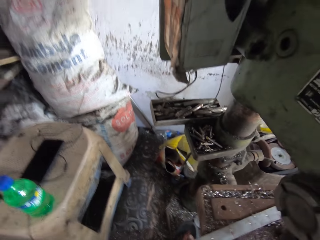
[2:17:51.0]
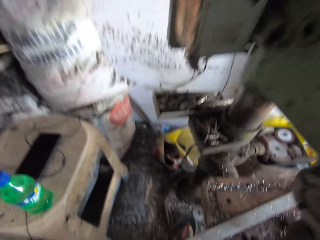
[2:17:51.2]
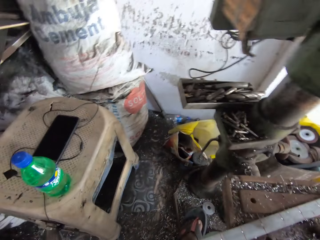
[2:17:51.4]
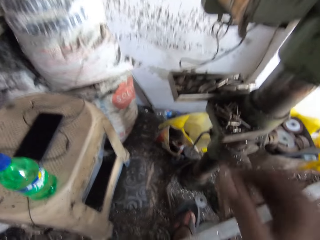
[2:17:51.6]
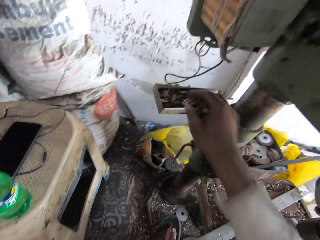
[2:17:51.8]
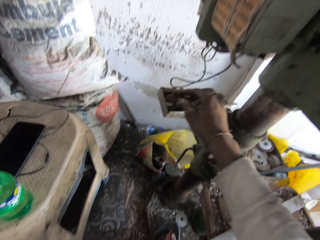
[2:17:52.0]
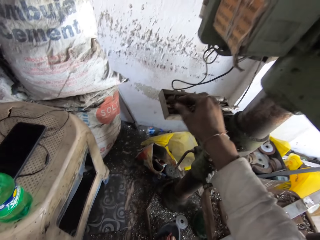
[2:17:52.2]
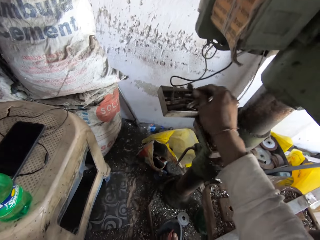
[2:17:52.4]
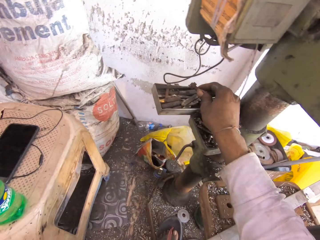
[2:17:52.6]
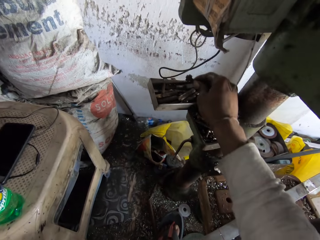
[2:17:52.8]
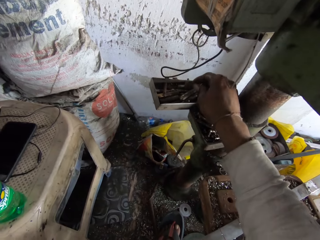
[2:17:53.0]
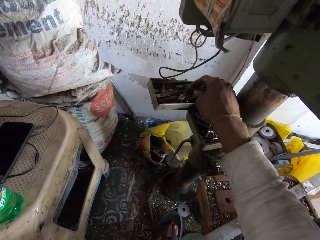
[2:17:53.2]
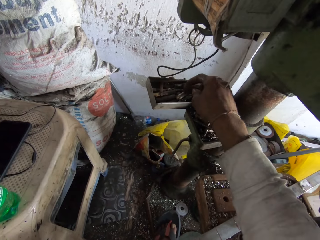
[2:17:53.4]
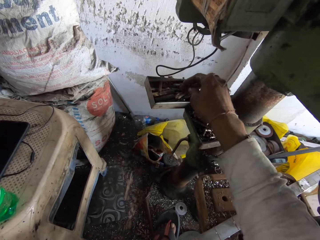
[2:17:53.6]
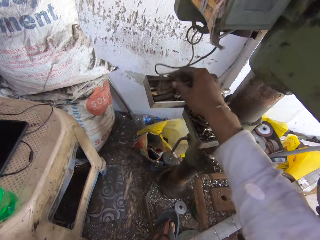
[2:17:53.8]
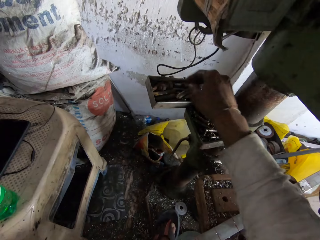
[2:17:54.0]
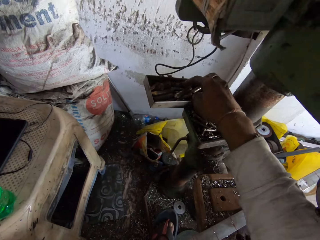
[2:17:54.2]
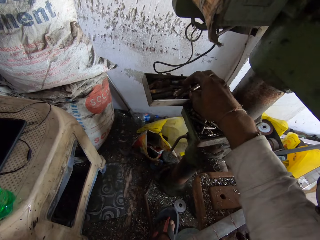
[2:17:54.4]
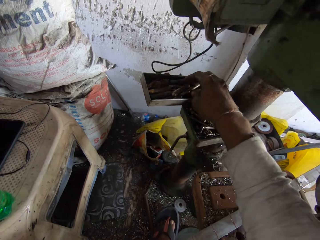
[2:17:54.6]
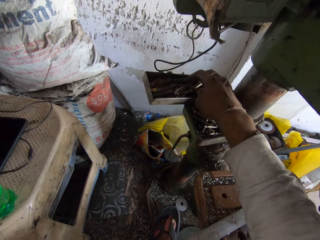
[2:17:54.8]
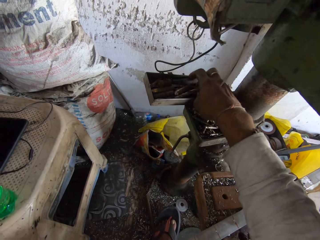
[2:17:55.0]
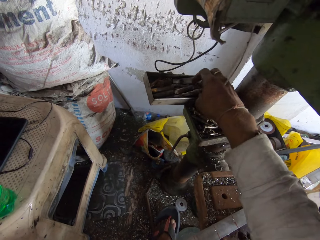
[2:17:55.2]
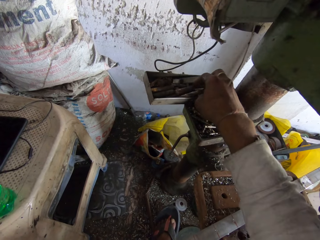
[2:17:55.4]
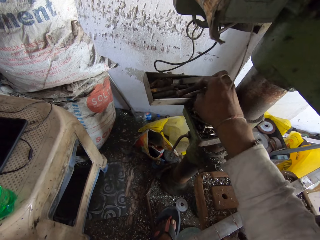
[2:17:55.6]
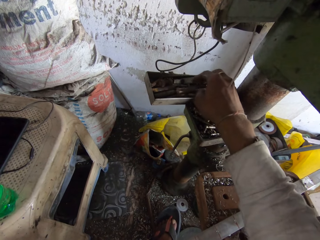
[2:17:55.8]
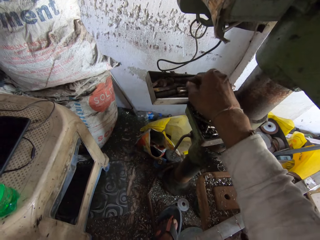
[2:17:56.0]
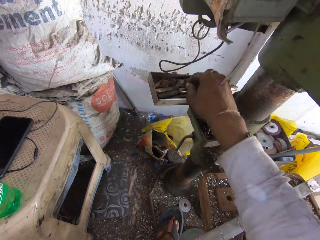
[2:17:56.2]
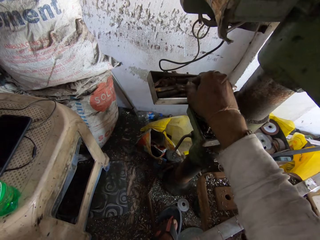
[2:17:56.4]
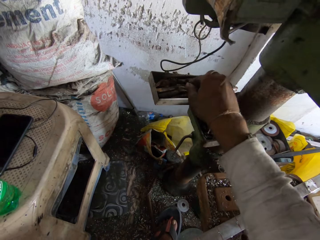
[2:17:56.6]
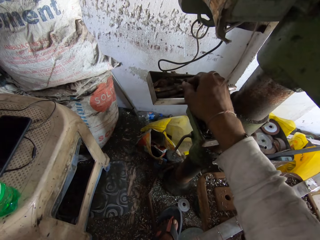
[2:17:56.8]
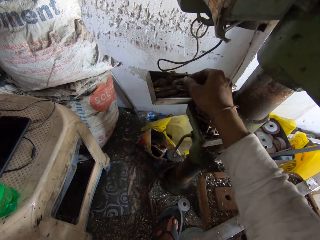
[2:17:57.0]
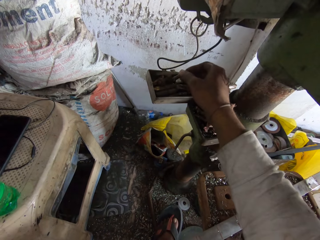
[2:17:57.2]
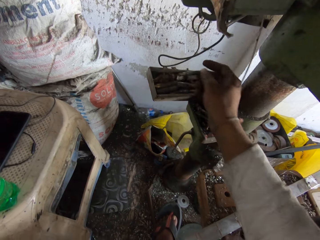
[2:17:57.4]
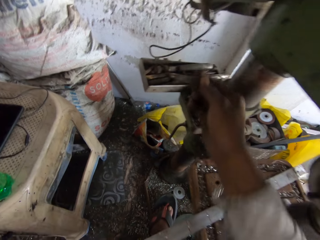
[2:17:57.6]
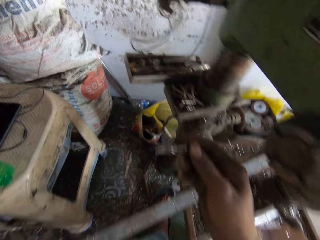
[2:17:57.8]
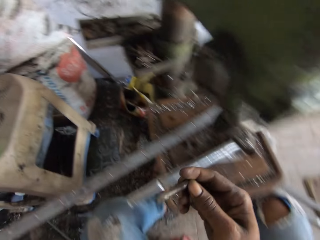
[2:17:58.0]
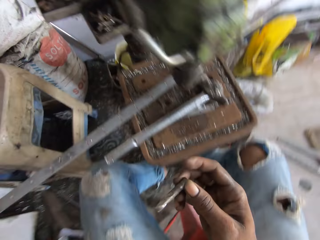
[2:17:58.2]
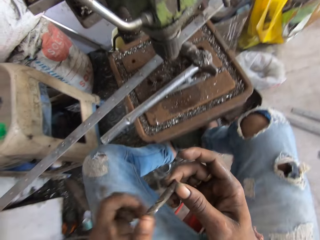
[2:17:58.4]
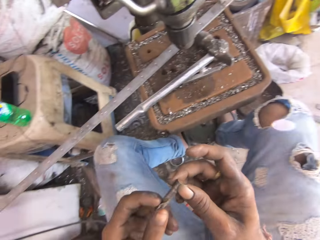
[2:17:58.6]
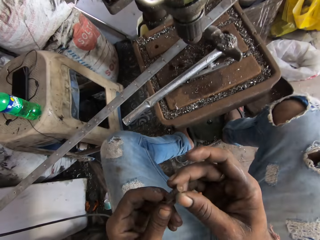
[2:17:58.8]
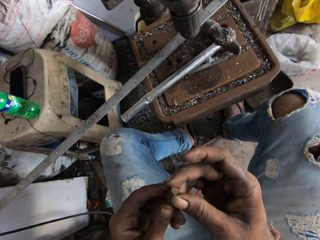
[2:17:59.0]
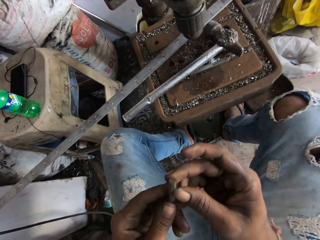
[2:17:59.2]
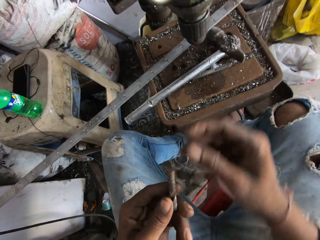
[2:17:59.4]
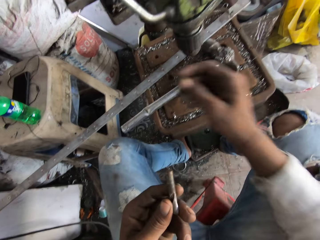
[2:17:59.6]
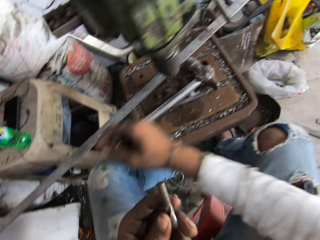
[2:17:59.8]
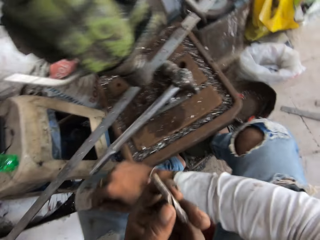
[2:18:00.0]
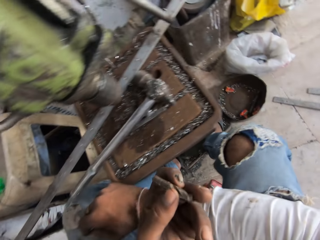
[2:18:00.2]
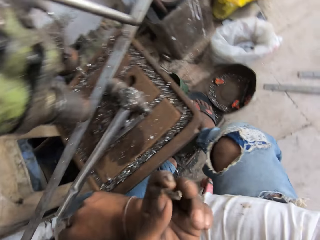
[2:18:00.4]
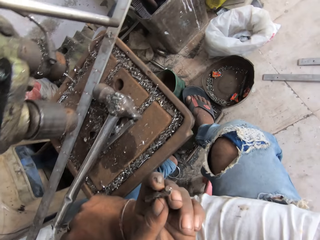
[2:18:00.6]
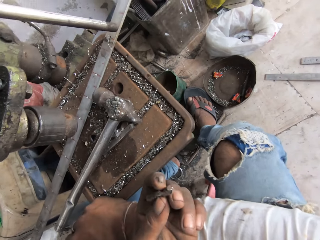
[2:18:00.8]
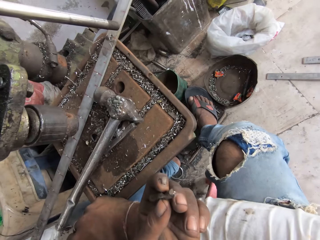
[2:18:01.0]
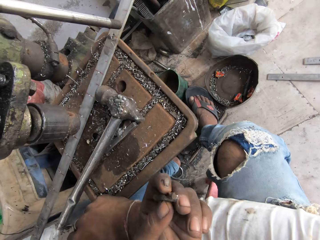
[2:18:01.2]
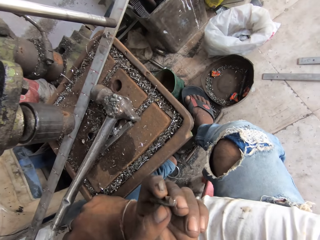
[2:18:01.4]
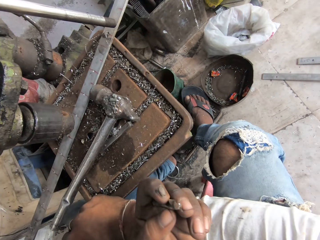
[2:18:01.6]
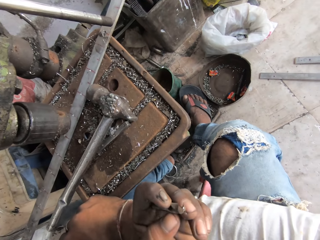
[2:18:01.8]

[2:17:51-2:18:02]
The camera wearer looks around. They pick up a drill. They search on a tray. They pick iron from the tray. They look at the drills.

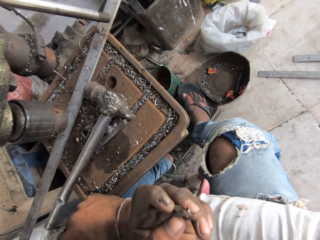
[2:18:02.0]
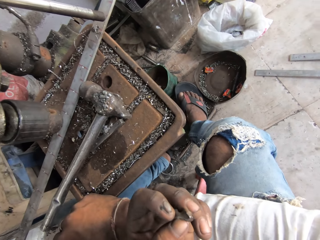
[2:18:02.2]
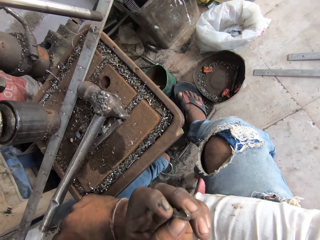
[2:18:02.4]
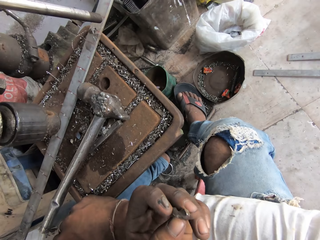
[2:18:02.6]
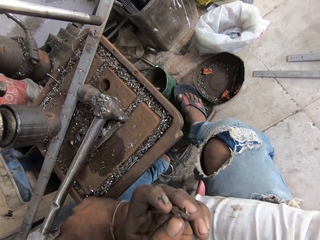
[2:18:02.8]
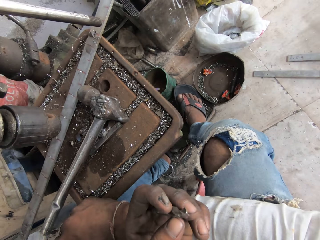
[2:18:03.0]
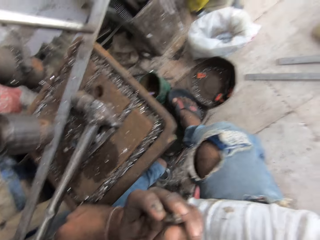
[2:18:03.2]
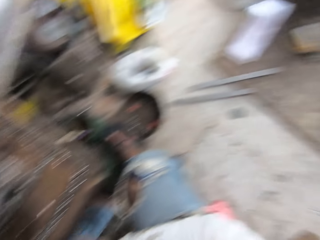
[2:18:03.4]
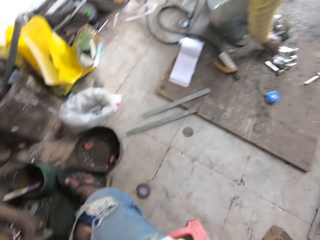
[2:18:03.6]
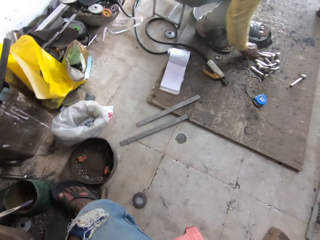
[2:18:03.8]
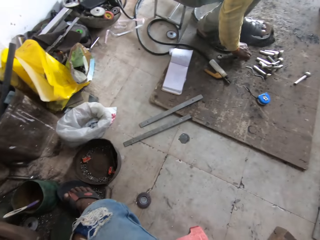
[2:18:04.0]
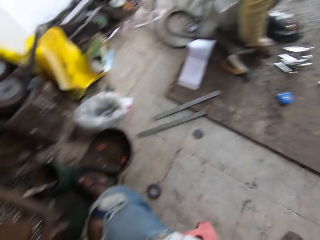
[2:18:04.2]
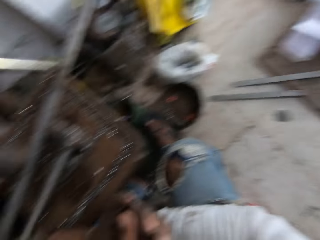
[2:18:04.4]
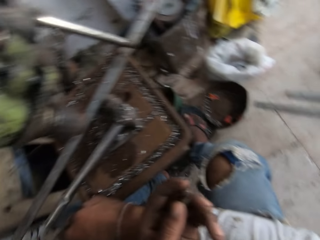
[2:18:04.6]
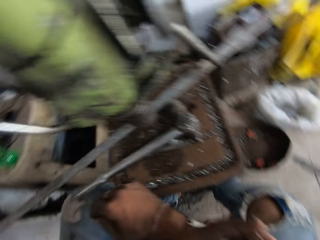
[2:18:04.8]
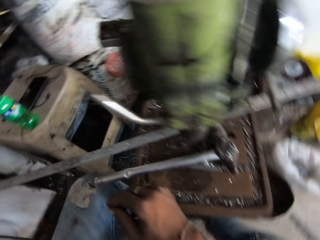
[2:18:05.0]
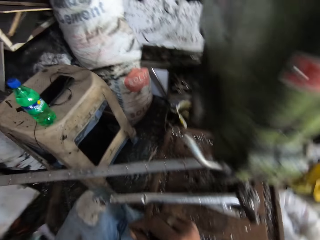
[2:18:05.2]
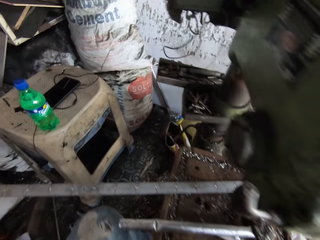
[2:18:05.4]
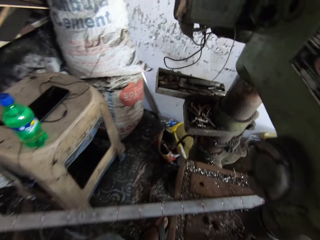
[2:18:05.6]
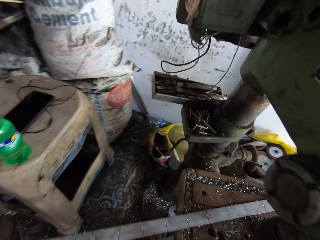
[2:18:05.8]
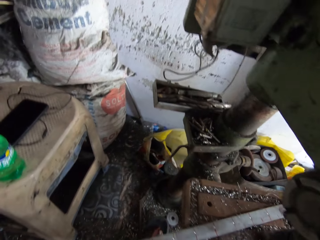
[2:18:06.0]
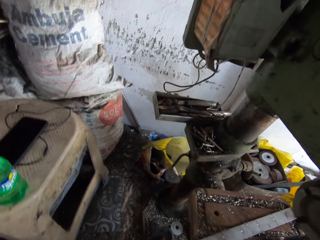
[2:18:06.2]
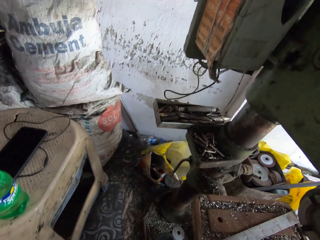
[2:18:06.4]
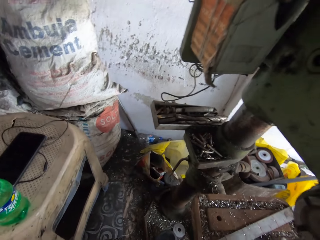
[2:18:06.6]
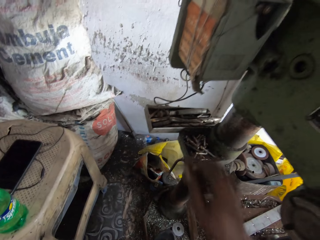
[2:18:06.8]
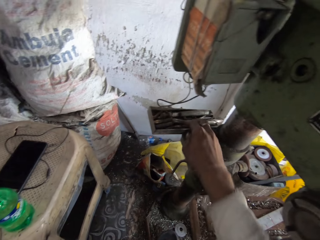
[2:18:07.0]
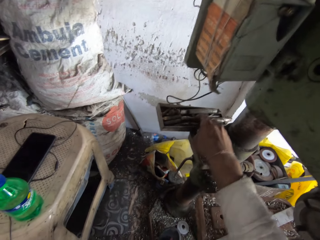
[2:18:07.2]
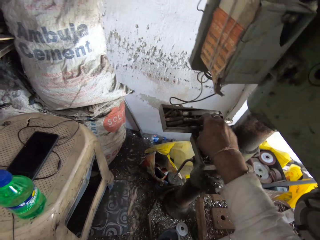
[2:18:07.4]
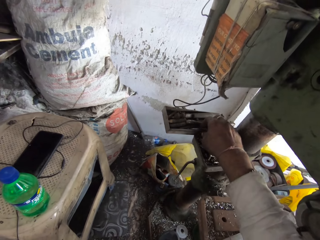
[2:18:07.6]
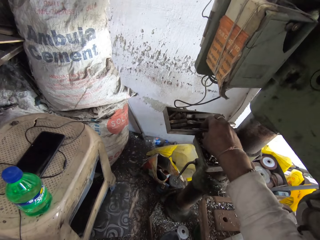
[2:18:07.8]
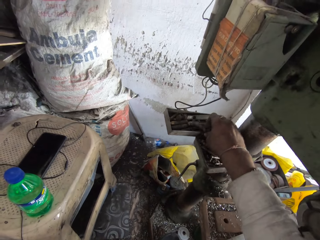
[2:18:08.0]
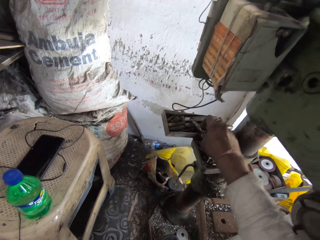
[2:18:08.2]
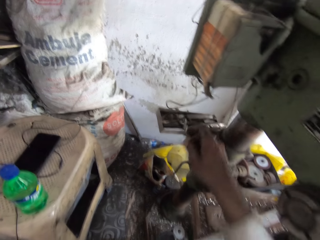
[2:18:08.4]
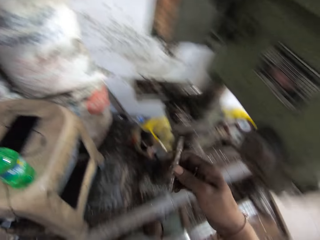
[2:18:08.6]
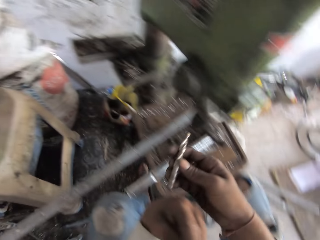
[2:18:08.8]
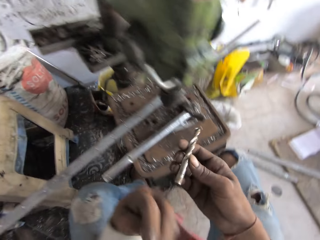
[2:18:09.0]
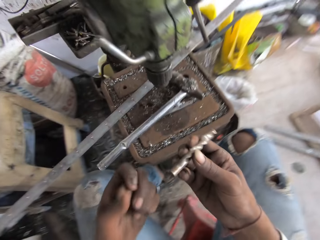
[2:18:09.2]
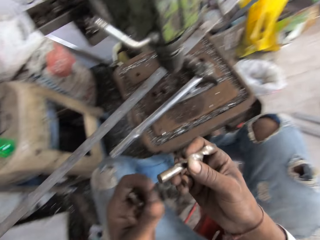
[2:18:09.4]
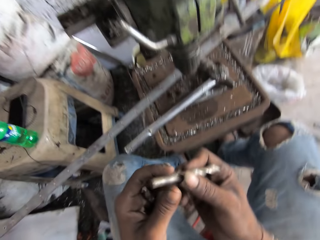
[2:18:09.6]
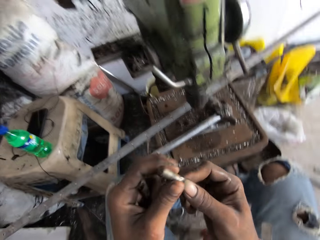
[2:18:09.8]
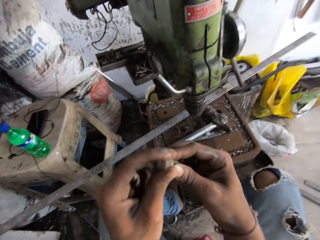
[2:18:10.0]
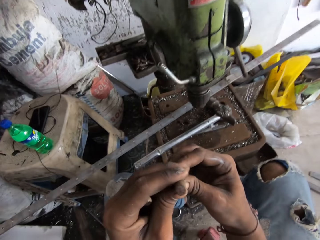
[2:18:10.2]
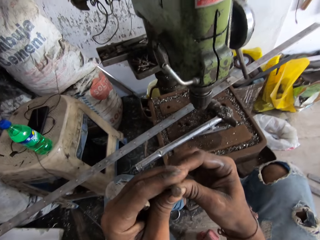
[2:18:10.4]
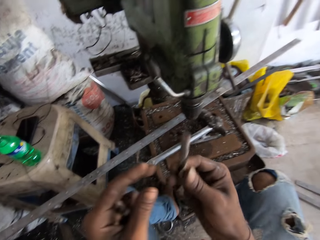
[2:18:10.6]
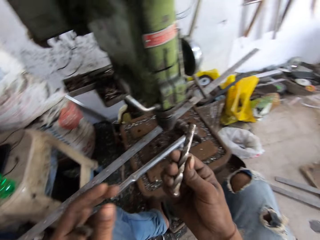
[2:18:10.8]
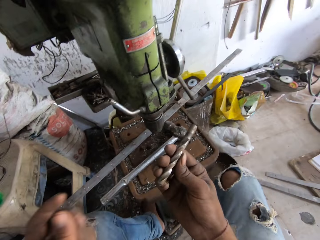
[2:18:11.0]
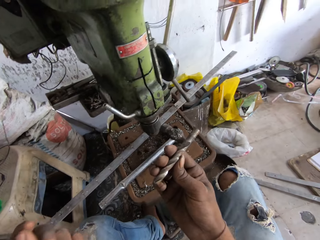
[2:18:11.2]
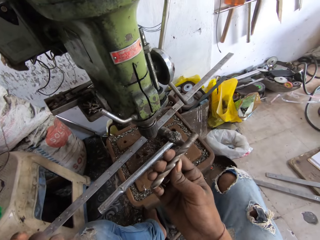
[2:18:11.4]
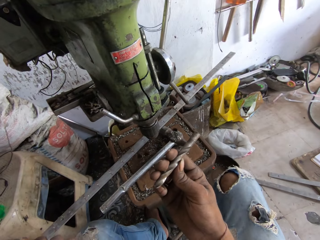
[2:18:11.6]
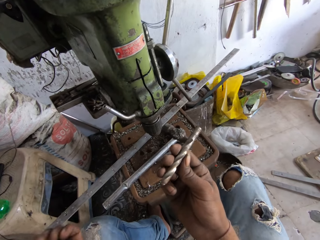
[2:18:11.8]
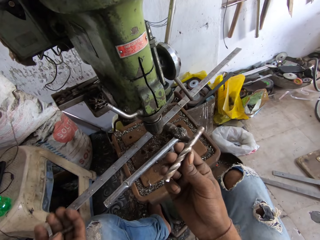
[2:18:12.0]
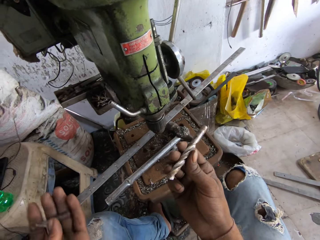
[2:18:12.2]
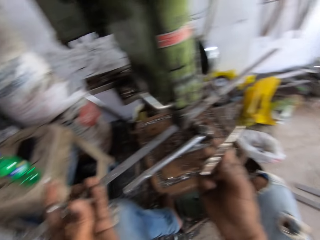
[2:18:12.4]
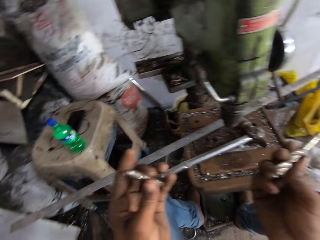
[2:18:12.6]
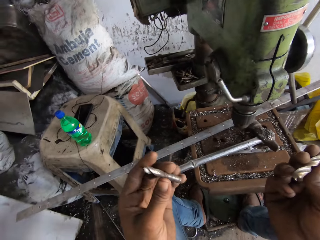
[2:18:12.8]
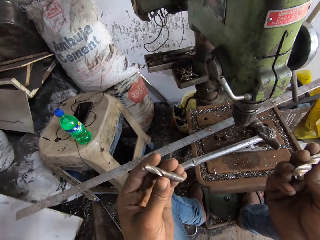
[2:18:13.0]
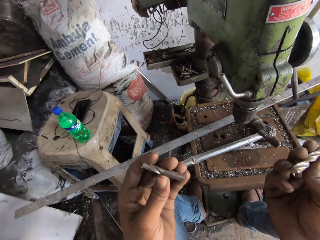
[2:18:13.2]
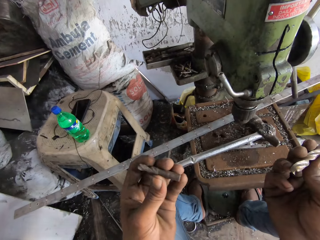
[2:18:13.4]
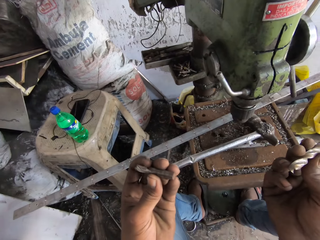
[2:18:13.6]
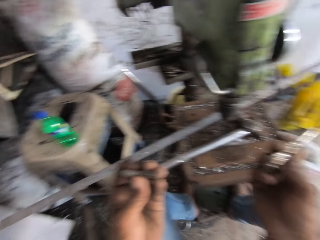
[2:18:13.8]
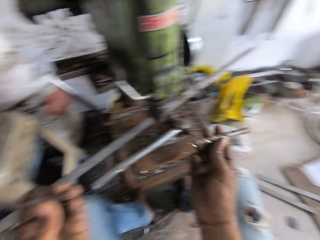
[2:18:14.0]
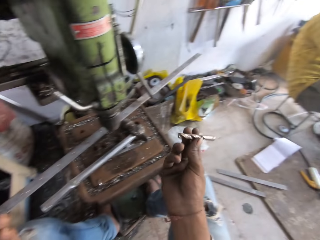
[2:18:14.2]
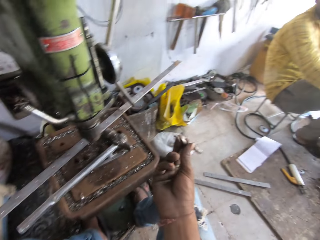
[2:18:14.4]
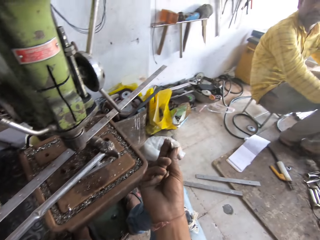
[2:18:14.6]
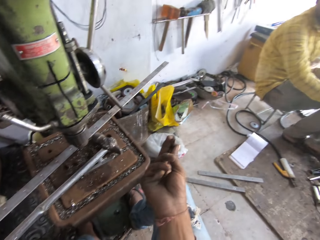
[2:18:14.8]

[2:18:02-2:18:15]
The camera wearer looks around. They pick up another drill from the tray. They look at the drills.
